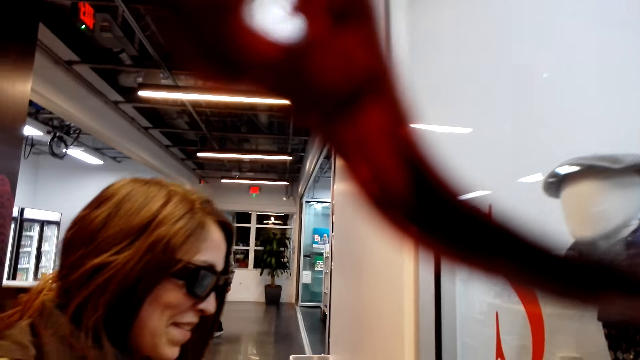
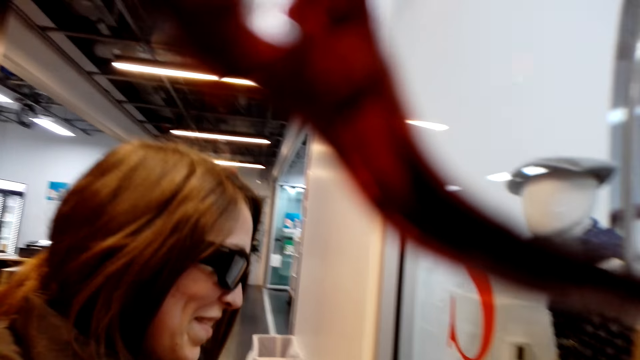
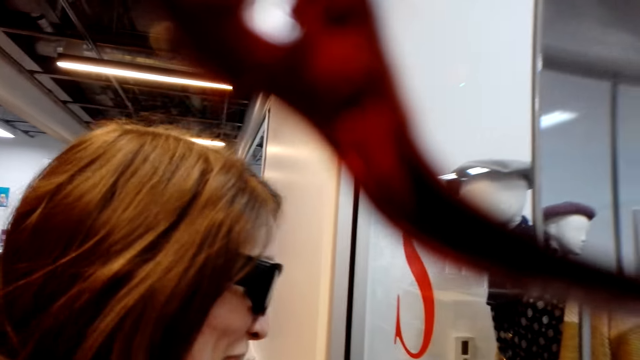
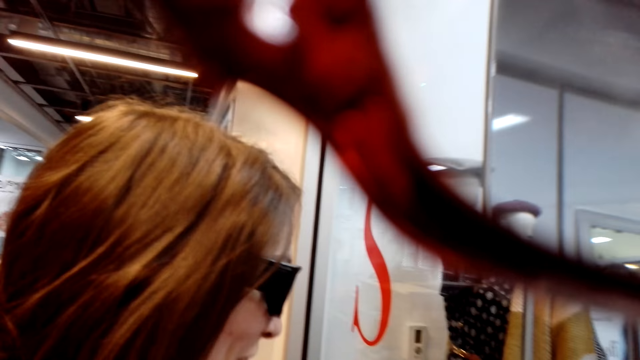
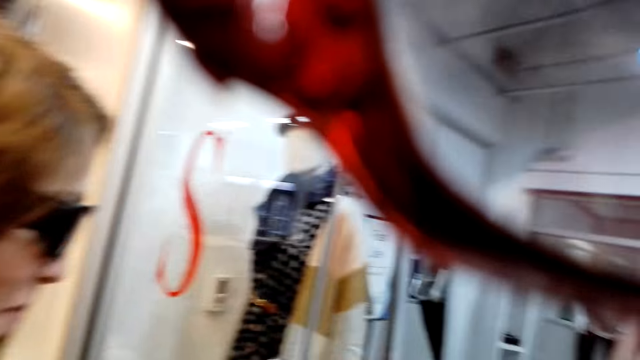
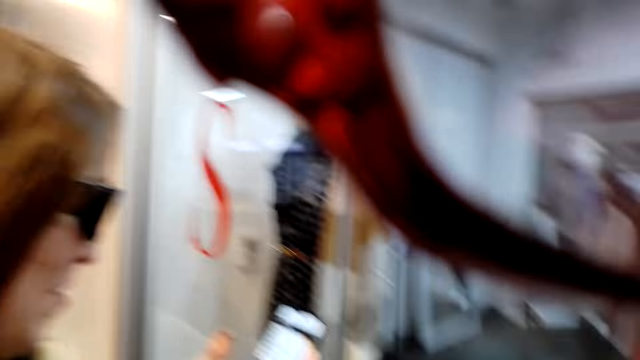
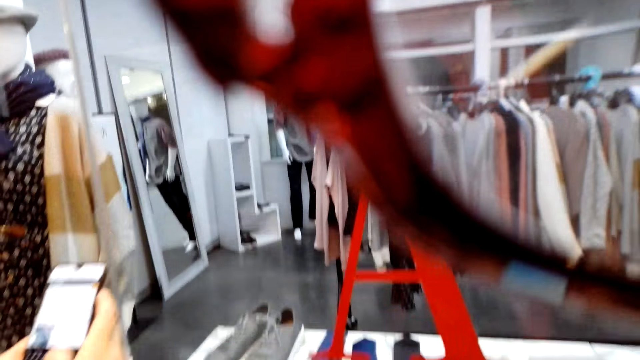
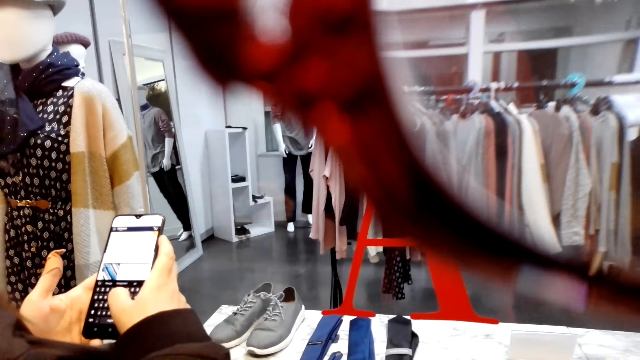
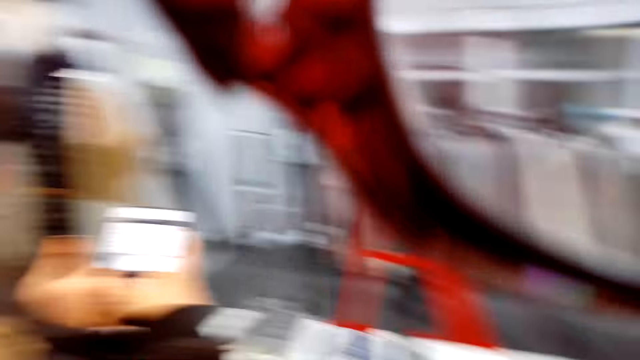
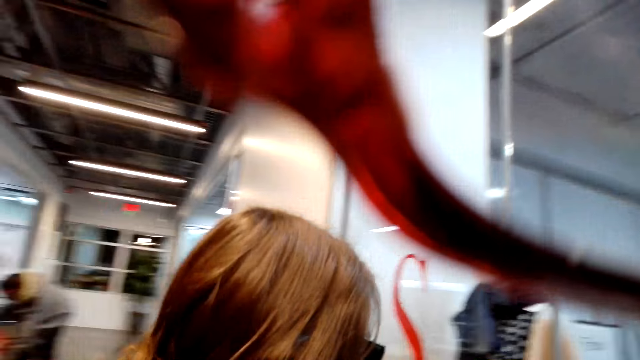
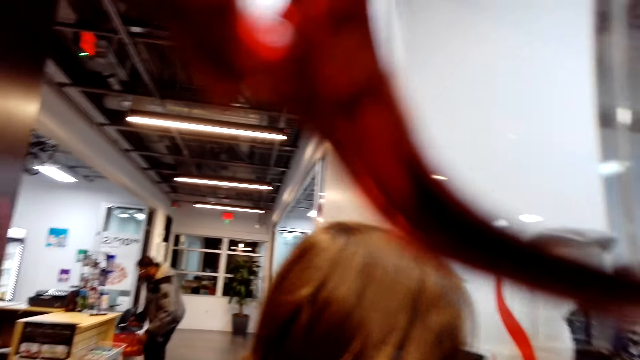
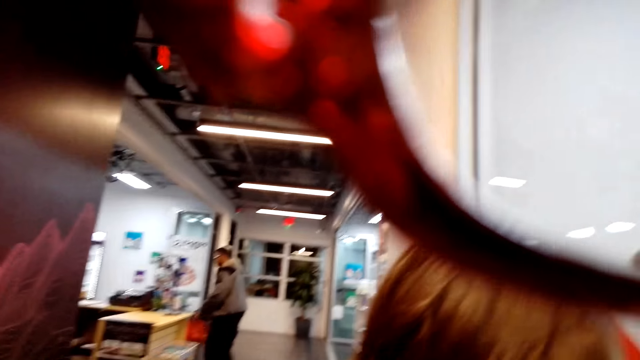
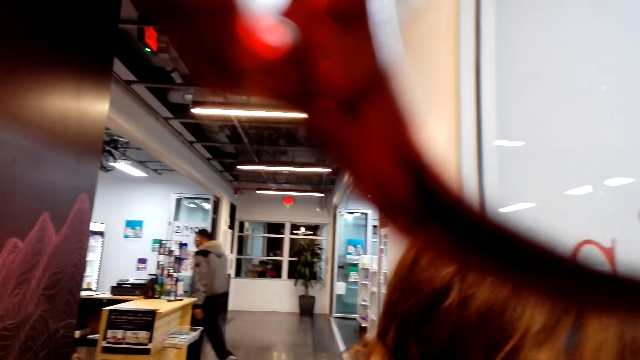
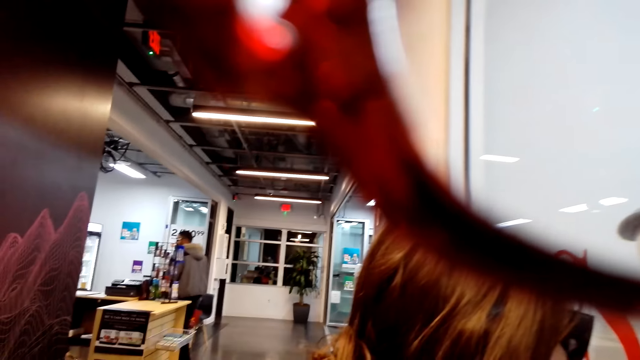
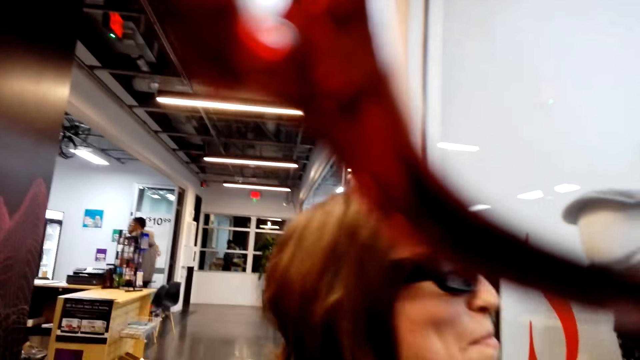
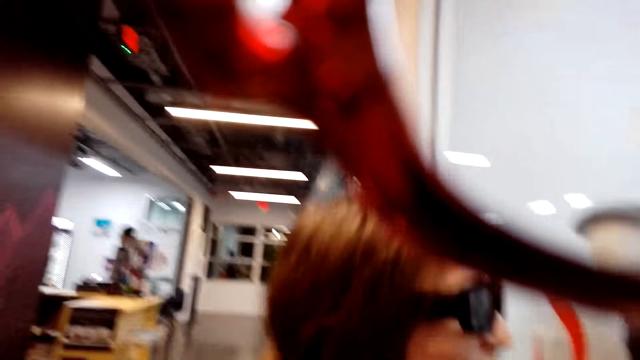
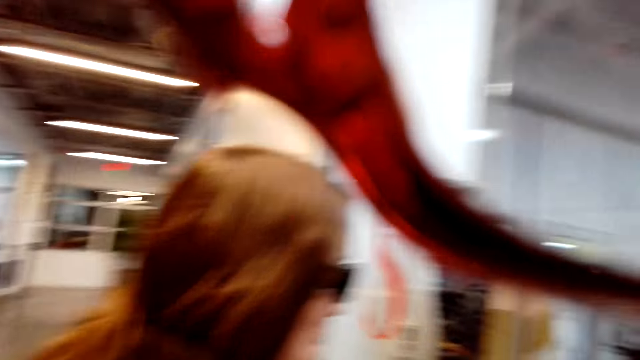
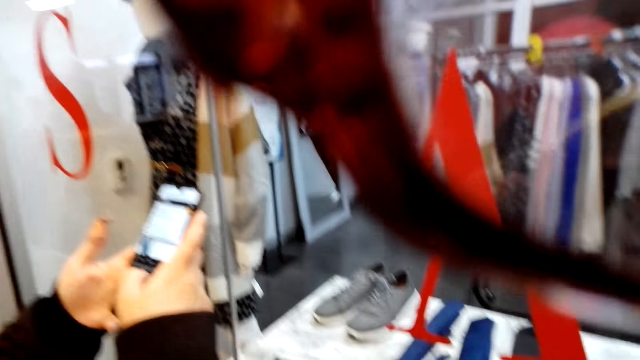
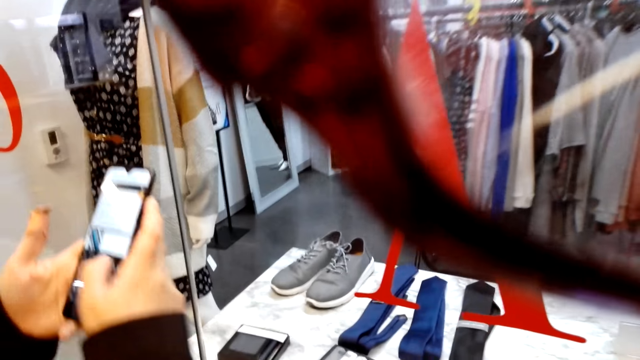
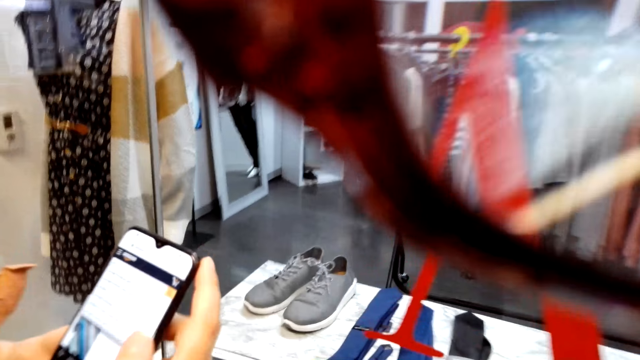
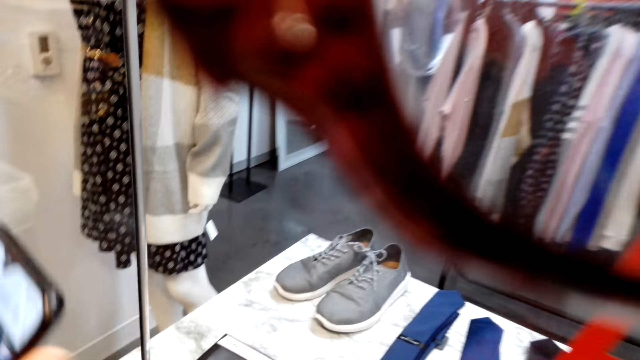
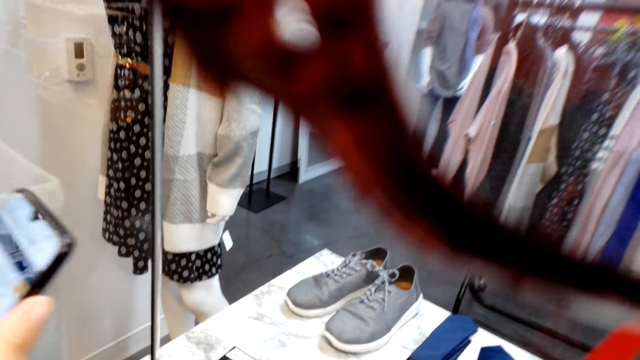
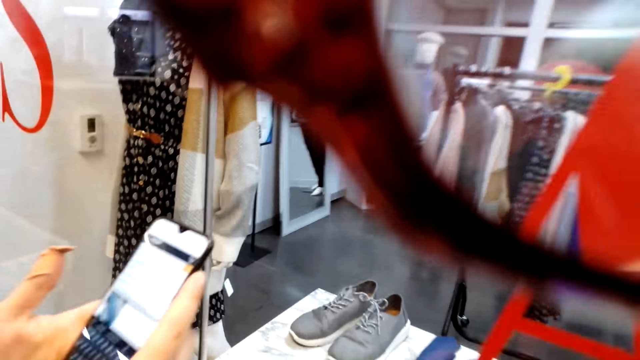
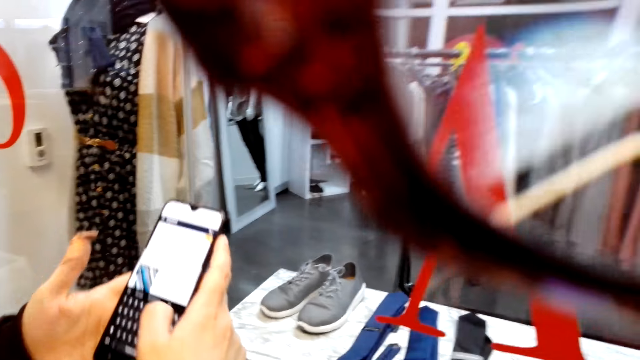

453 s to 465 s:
A woman scrolls the phone.

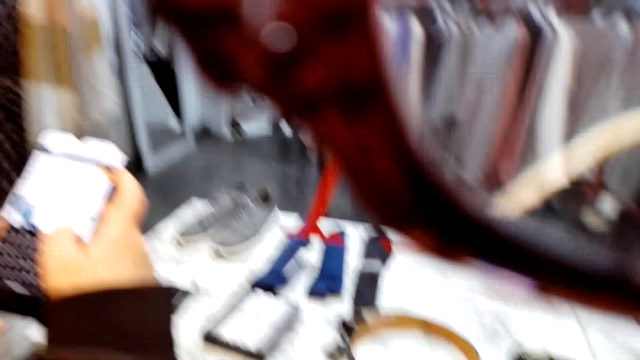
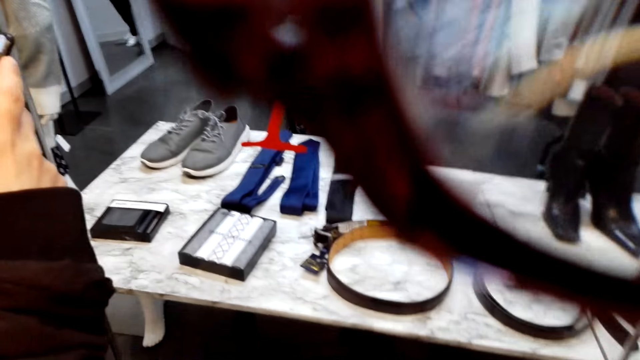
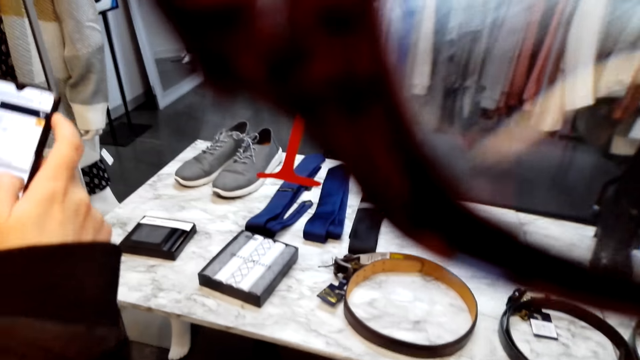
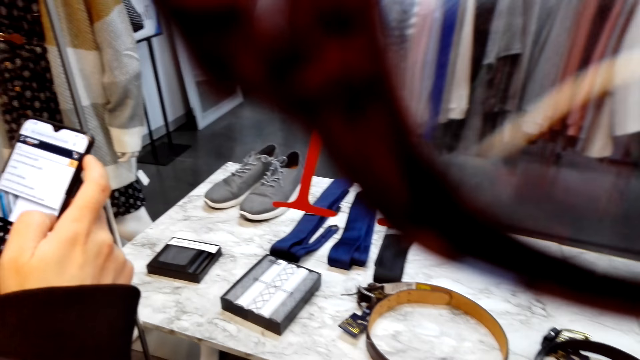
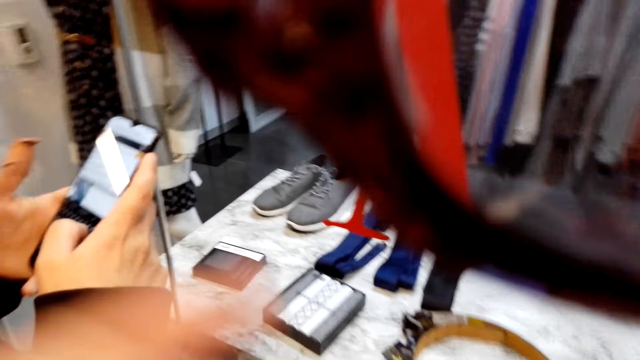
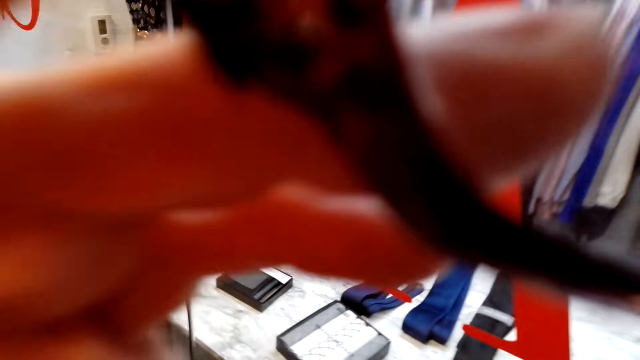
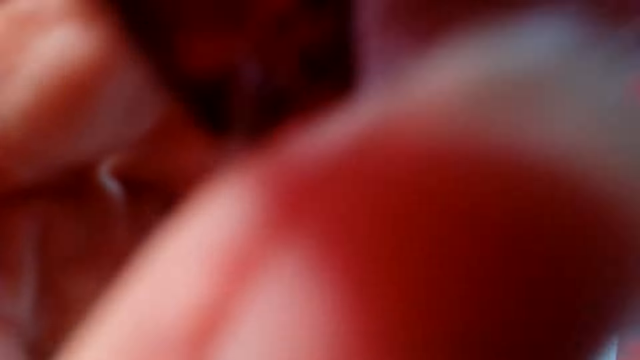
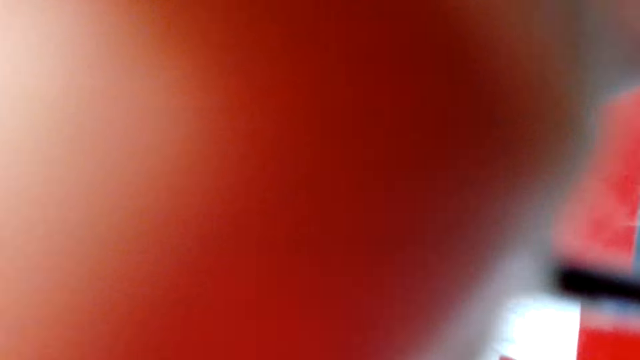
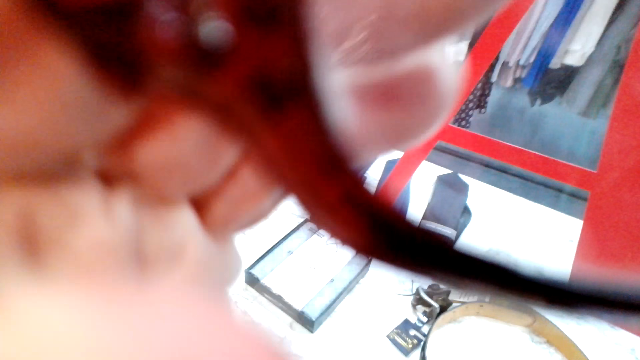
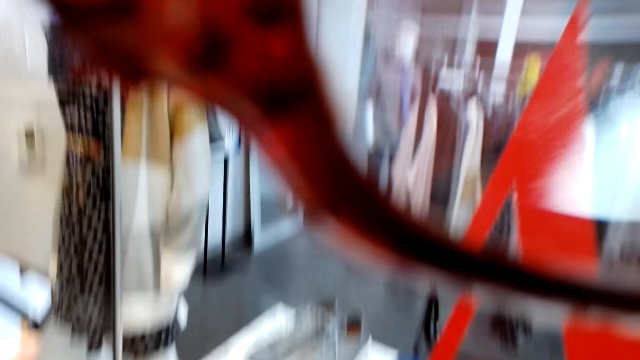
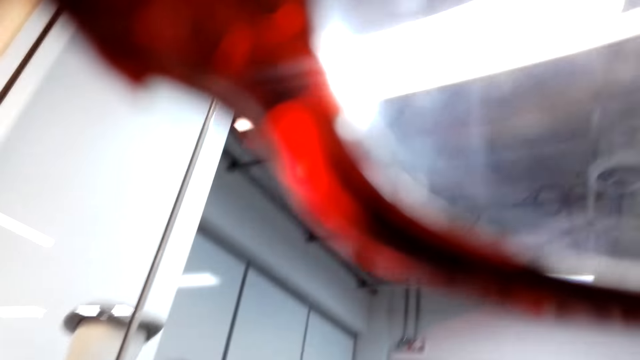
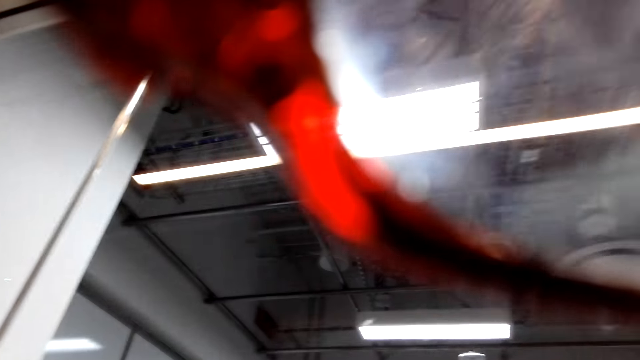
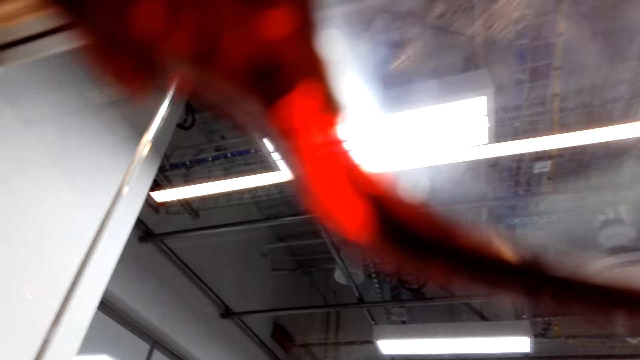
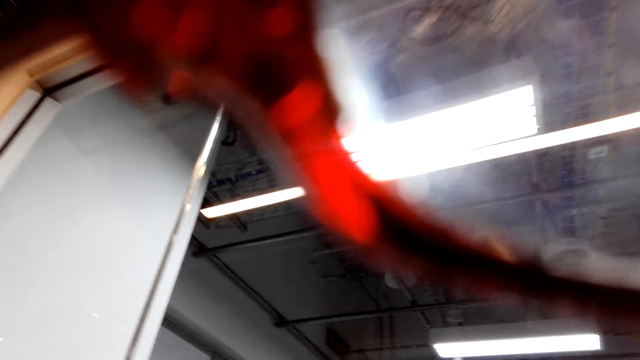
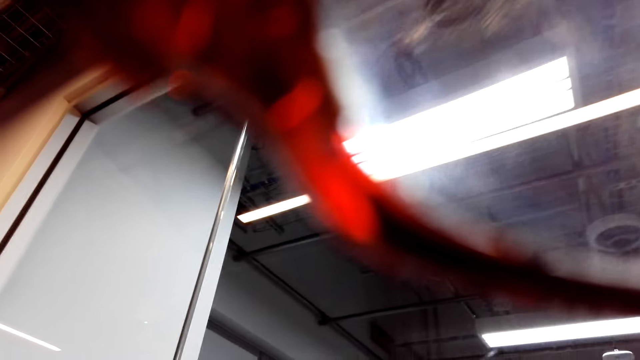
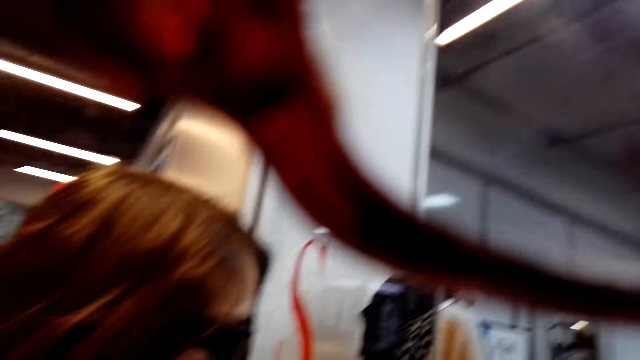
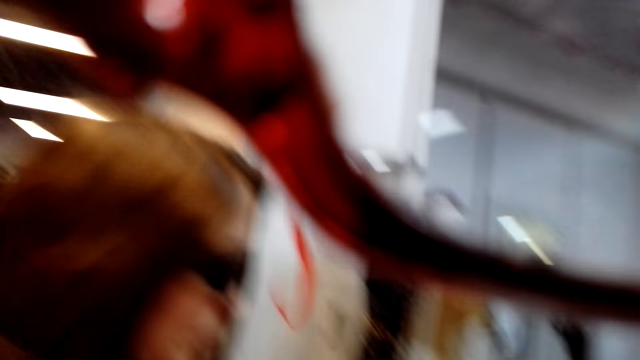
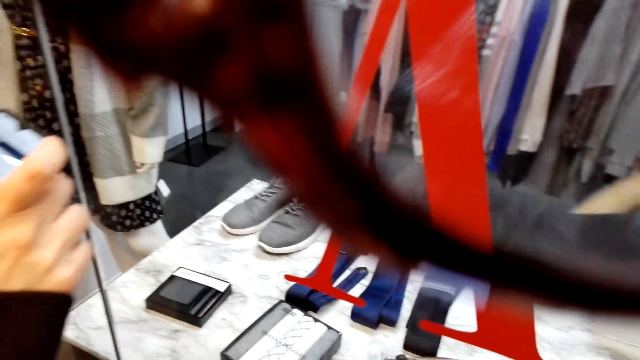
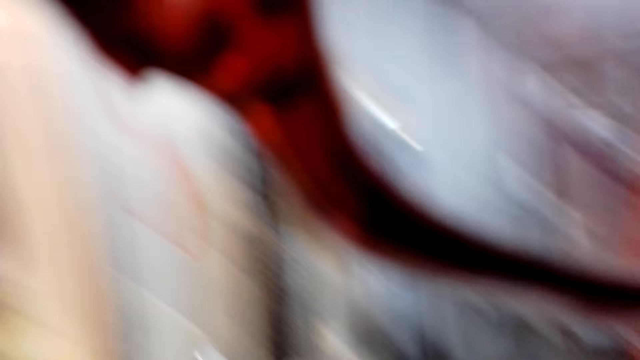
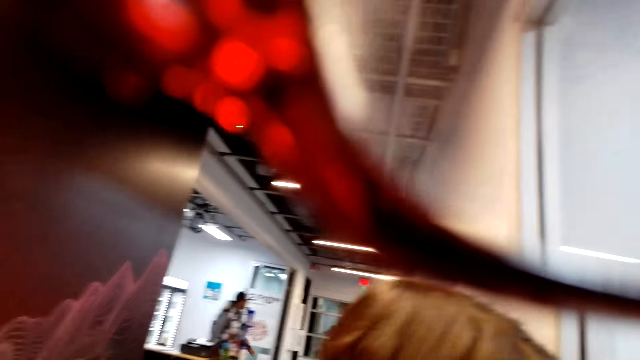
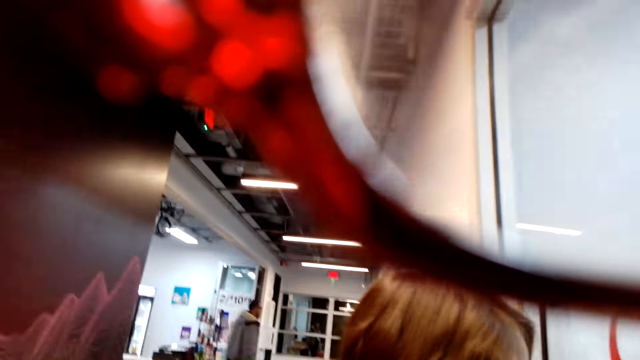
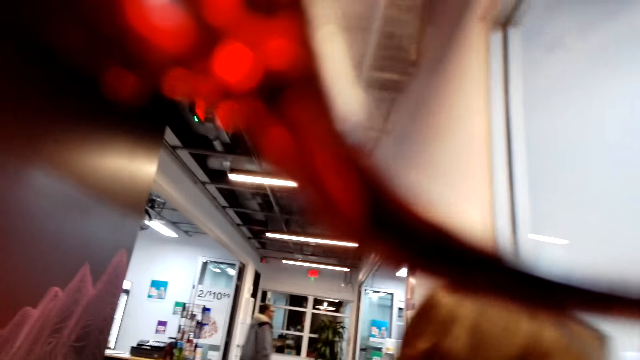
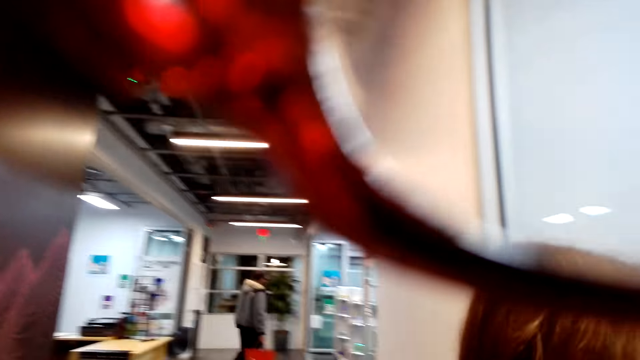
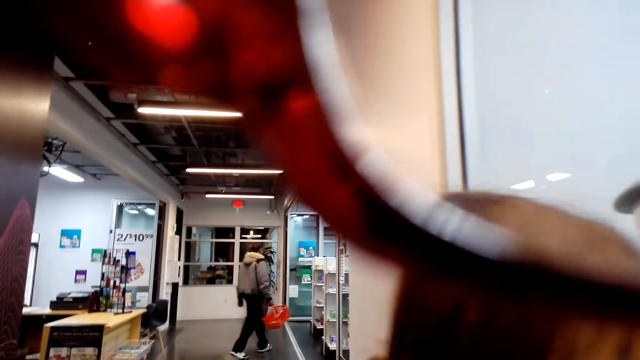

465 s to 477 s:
The camera wearer holds the sunglasses. They converse with a woman.
